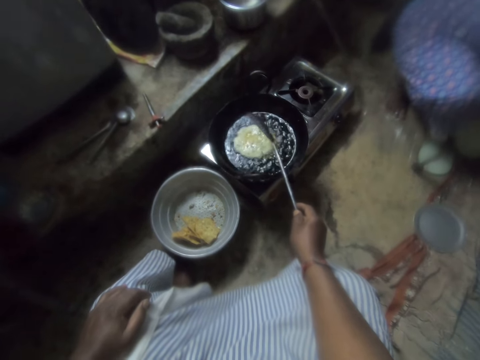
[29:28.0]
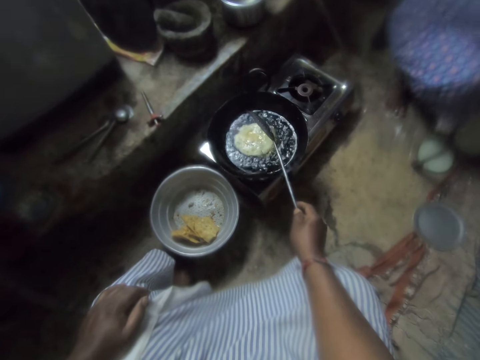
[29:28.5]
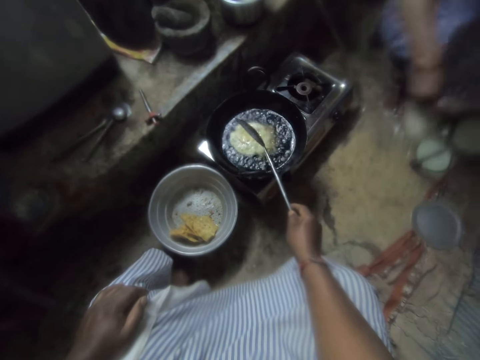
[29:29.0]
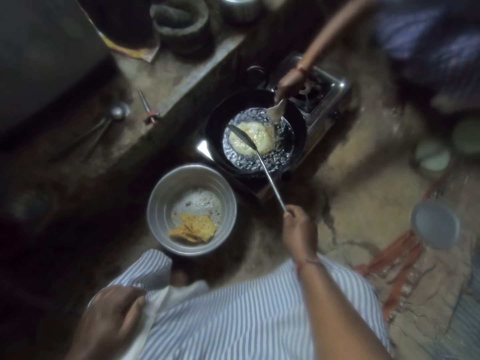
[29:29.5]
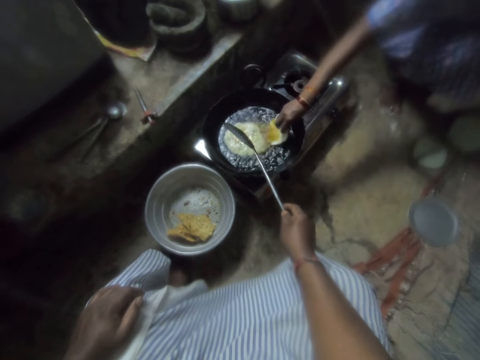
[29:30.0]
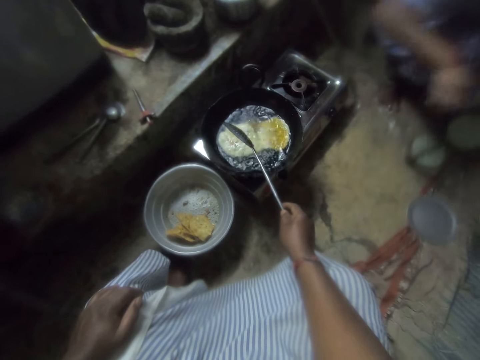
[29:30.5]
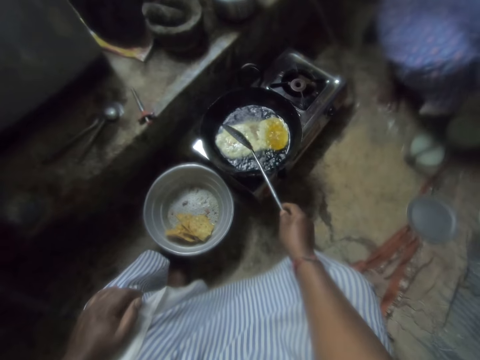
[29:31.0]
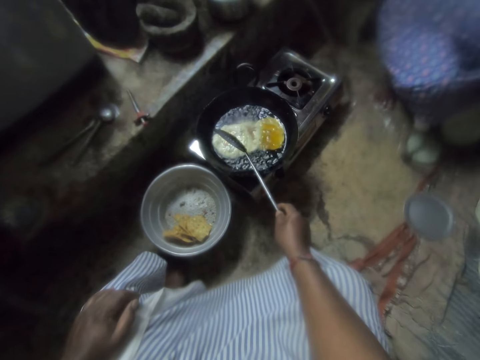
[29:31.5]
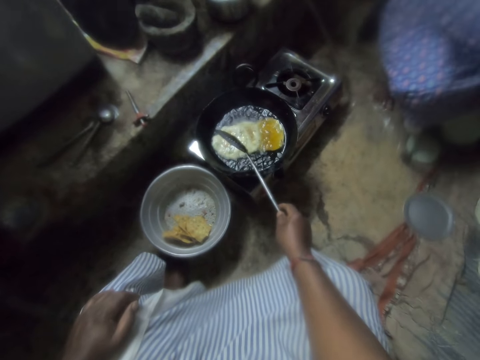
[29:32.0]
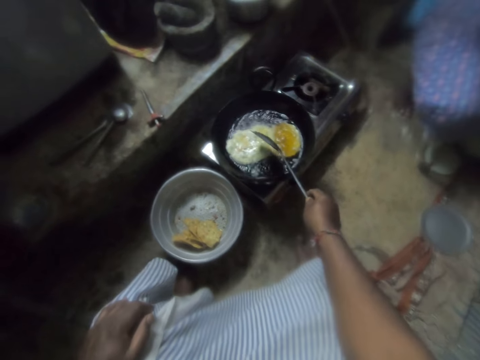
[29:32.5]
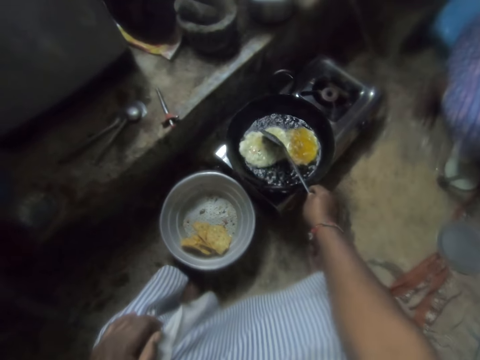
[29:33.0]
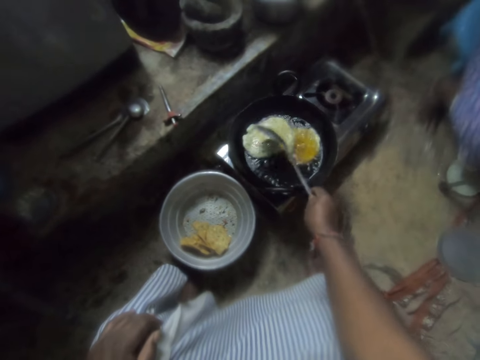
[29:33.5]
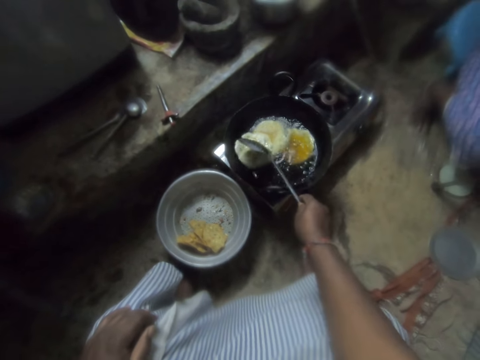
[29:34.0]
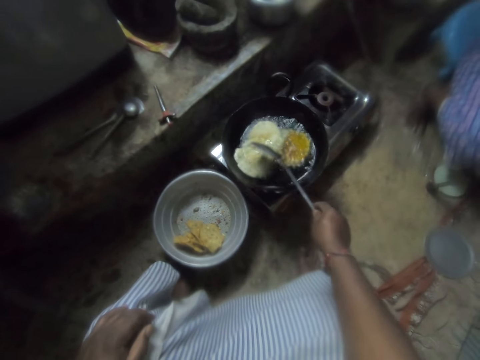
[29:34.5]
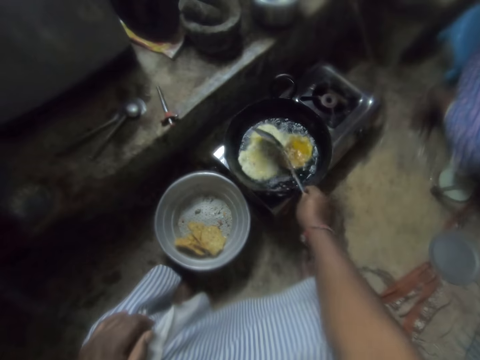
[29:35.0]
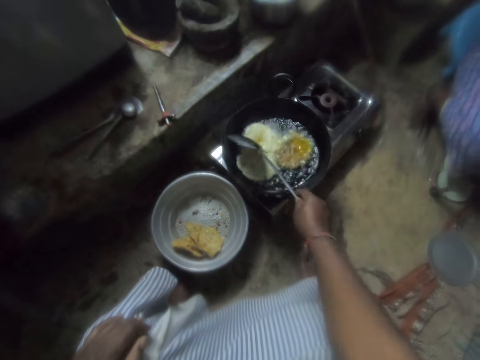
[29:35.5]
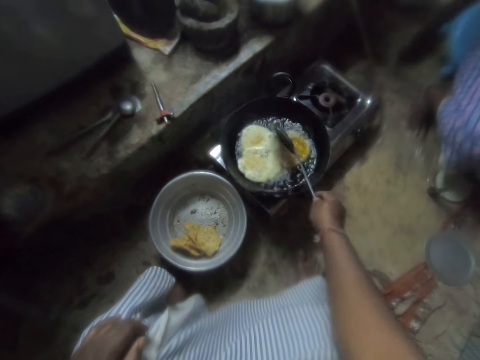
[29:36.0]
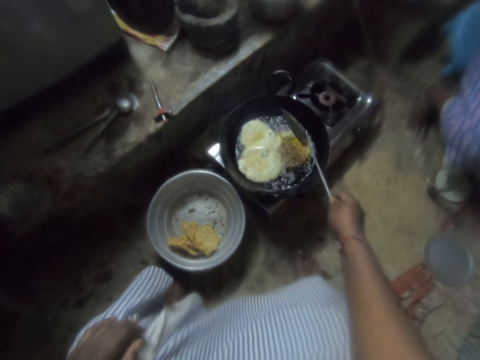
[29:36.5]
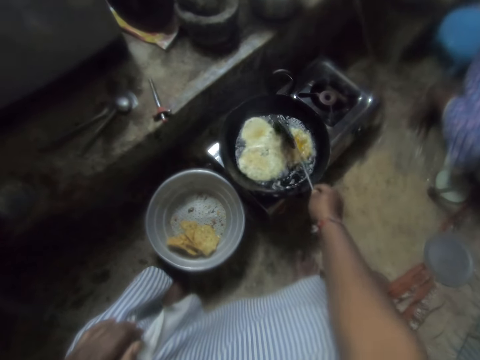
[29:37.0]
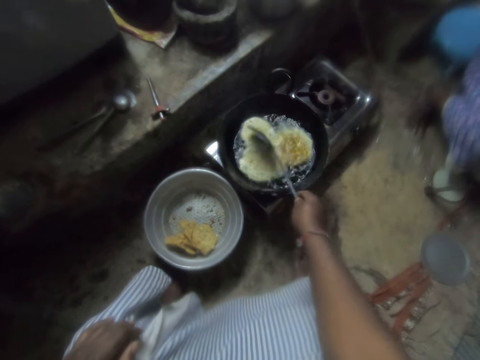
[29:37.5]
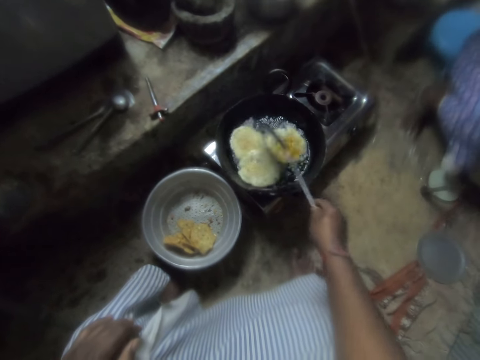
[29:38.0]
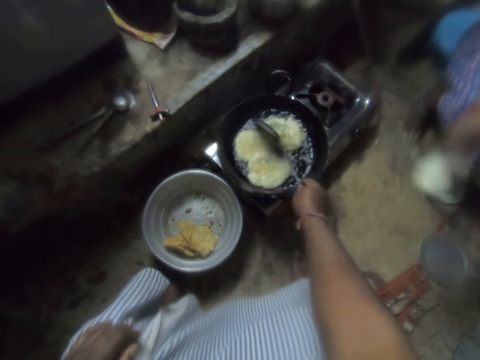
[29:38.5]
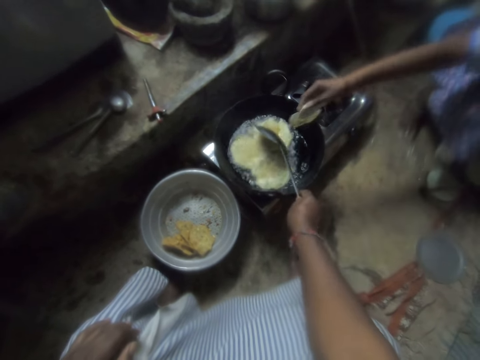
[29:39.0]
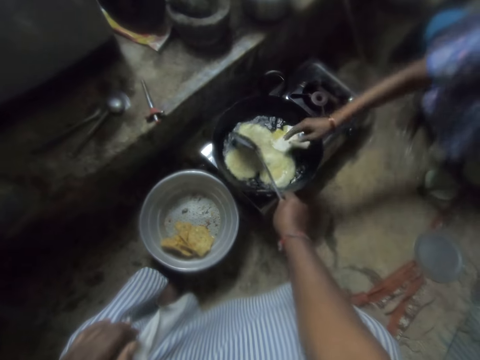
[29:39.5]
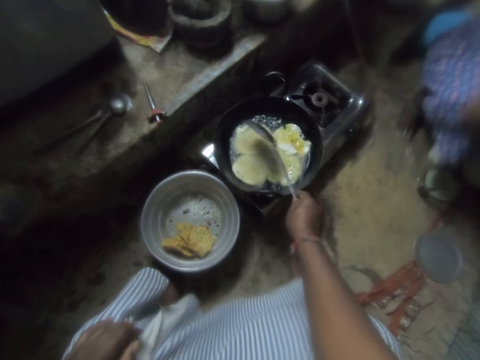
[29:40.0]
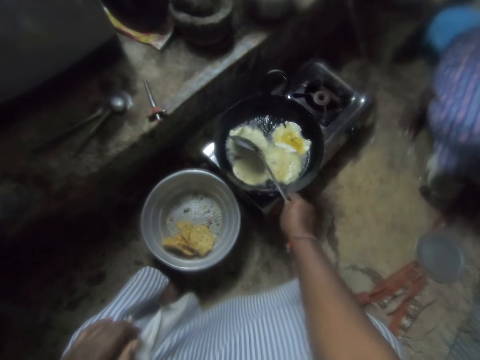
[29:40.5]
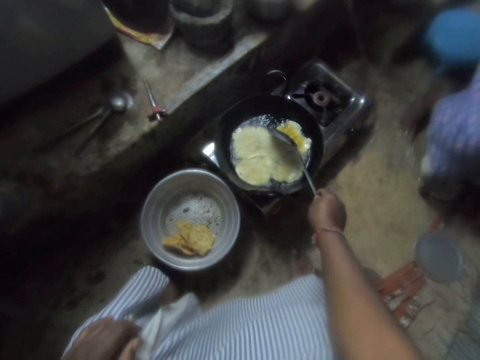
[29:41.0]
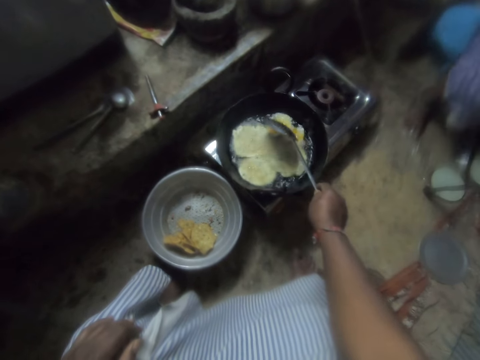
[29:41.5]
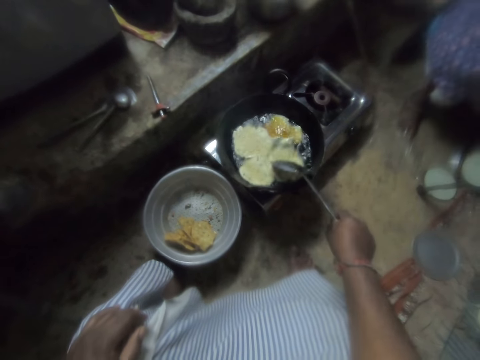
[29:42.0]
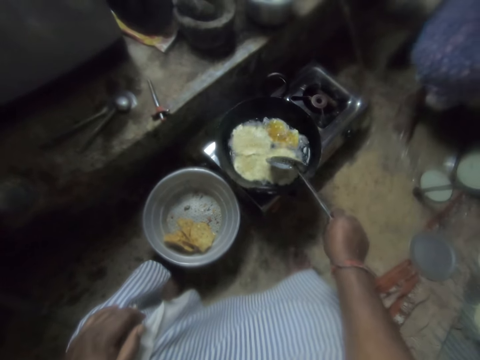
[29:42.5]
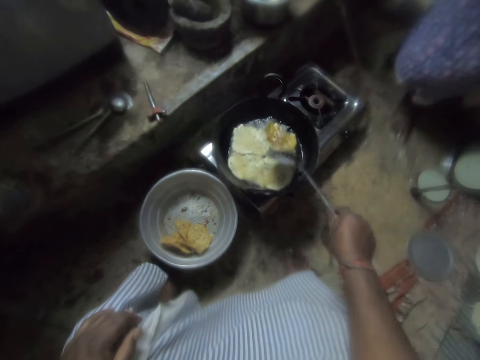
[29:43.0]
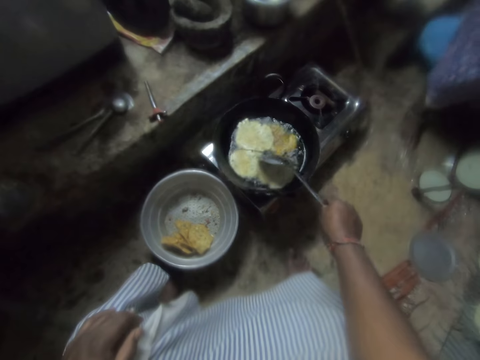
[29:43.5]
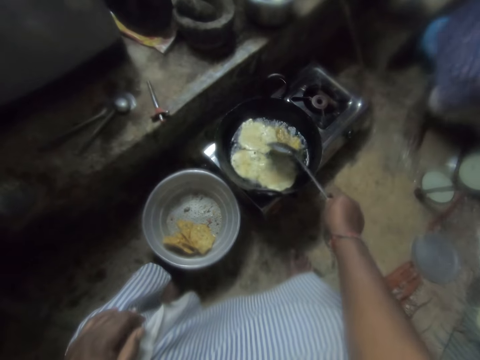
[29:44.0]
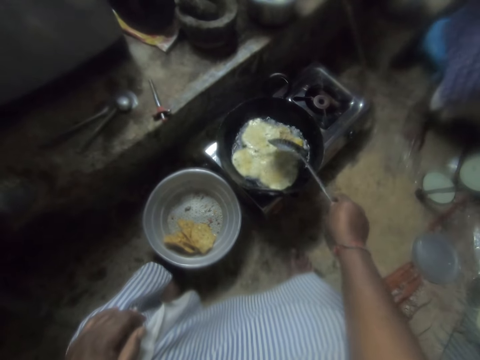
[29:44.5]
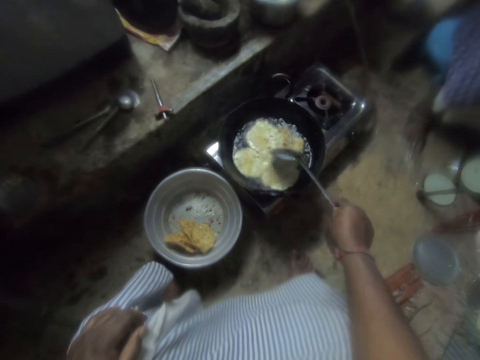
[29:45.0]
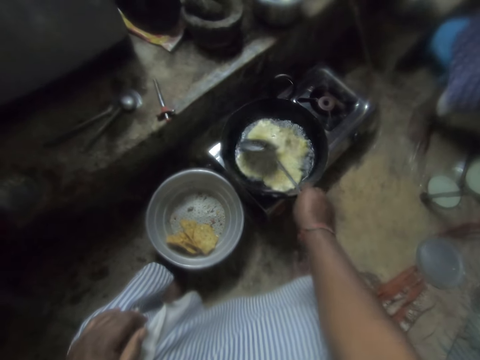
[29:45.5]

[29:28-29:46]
A woman takes the flat dough or chips dough. The woman puts the chips dough in the frying pan with her right hand. The woman takes the flat dough. The camera wearer stirs the chips in the frying pan with a skimmer. They spread the flat dough. The woman puts the chips dough in the frying pan with her right hand. The camera wearer spreads the flat dough.

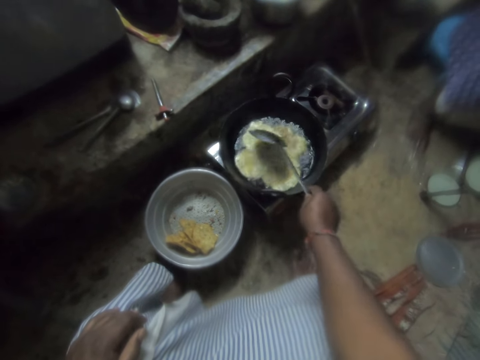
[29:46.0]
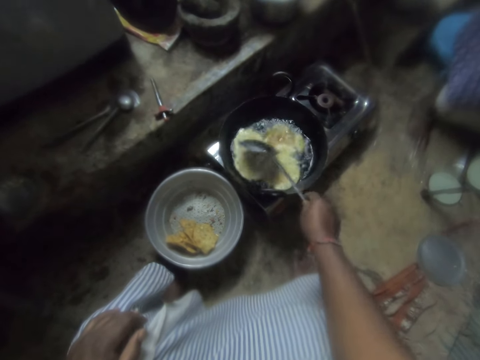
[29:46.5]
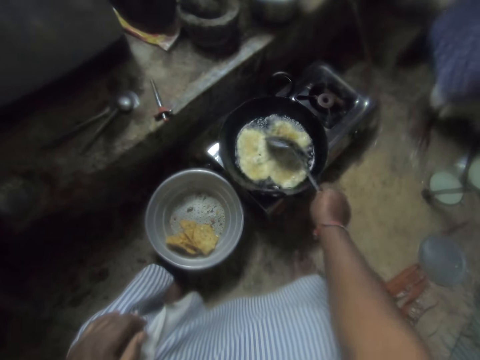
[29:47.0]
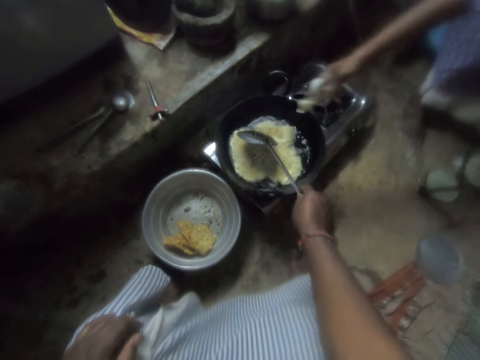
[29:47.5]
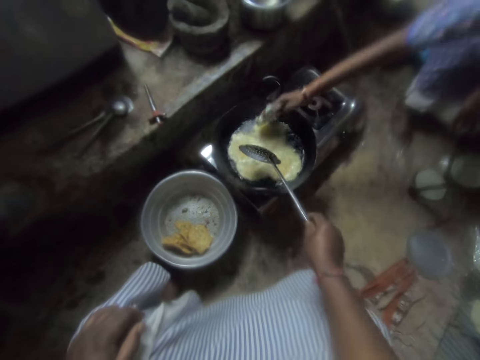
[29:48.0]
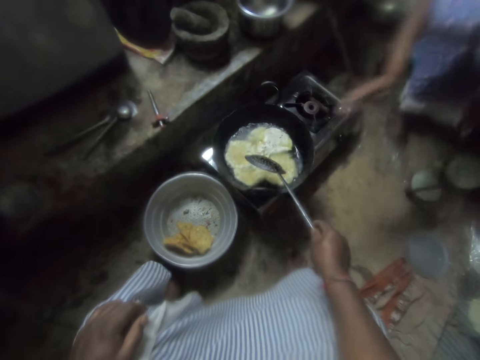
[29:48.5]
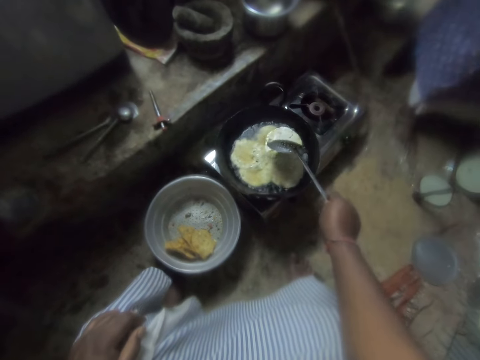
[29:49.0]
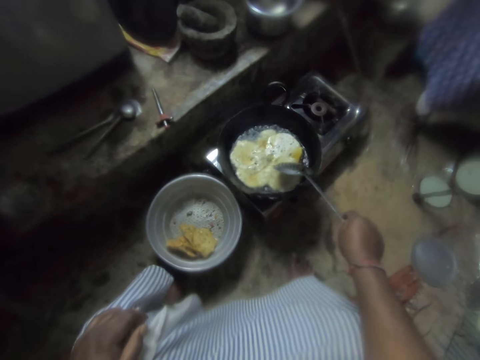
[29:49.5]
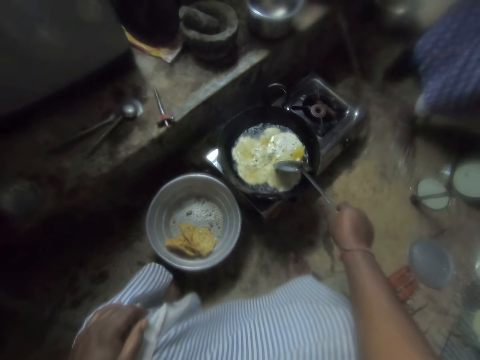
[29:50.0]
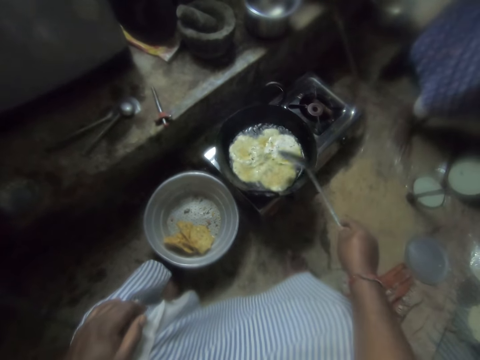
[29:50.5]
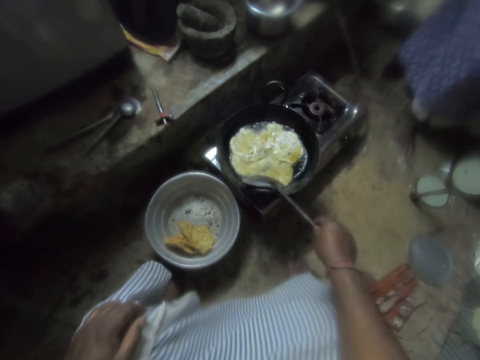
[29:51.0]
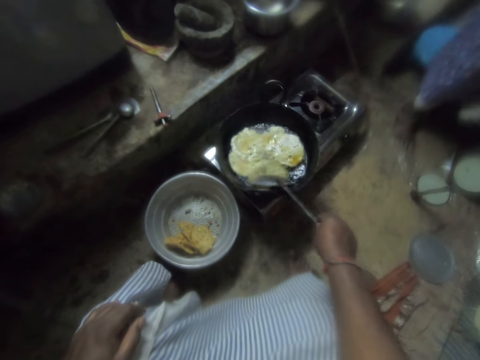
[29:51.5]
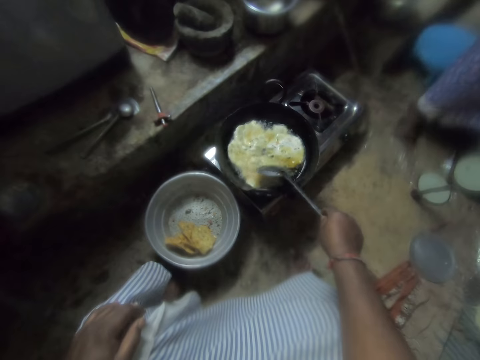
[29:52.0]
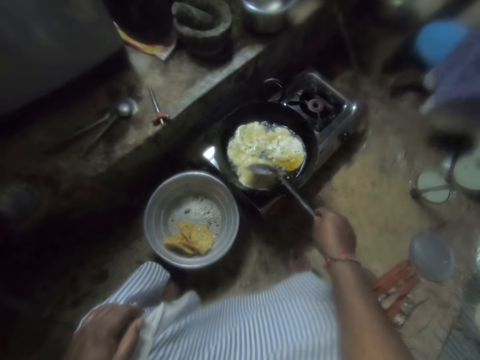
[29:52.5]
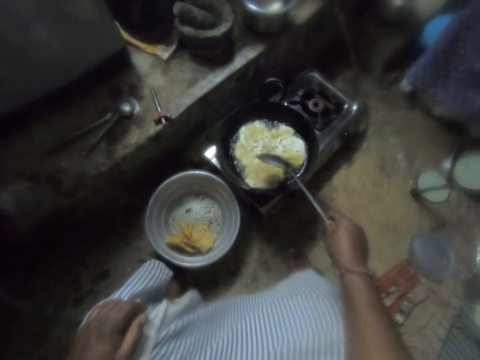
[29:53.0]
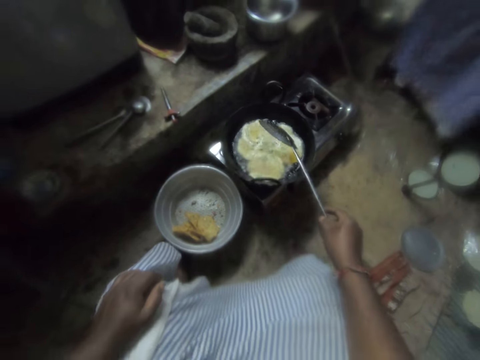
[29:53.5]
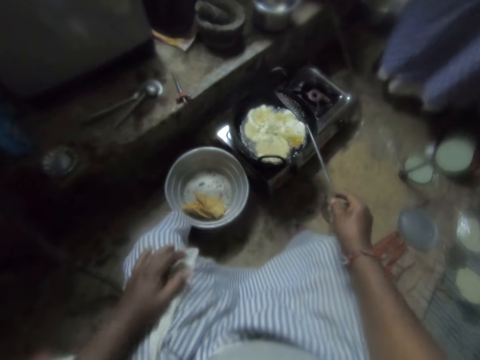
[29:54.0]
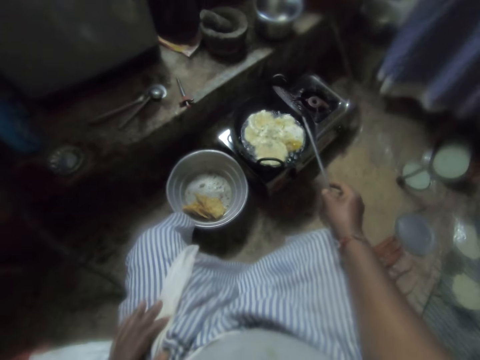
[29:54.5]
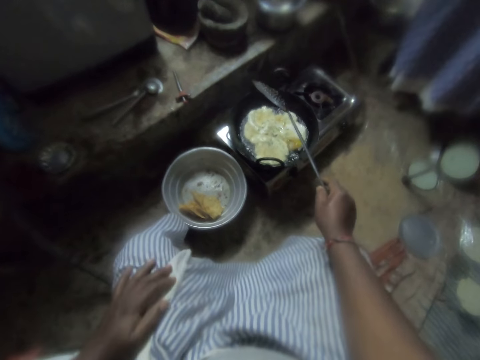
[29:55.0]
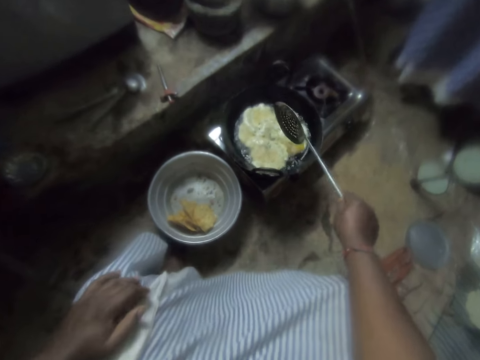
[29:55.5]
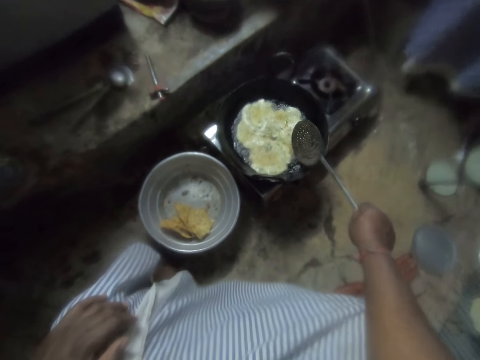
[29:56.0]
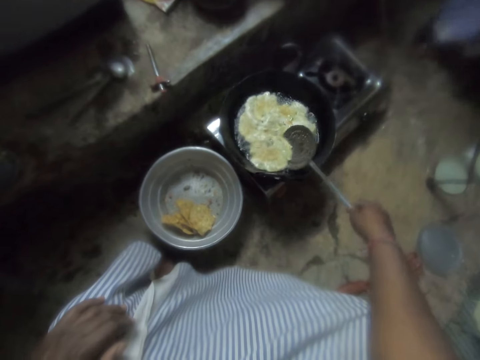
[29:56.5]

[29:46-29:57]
A woman puts the flat dough or chips dough in the frying pan with her right hand. The camera wearer spreads the flat dough.
